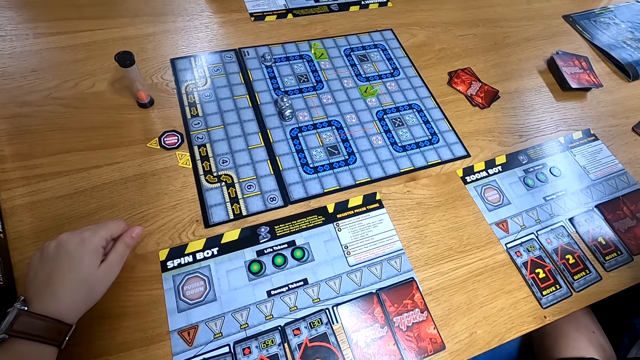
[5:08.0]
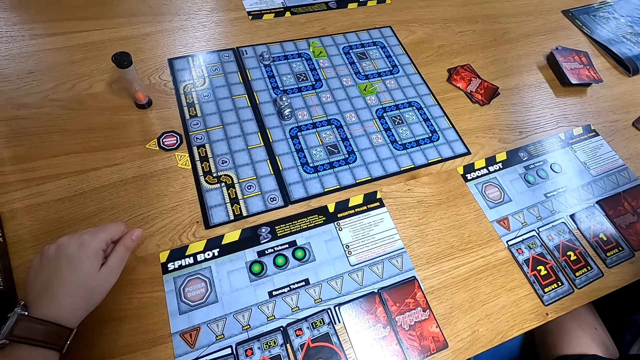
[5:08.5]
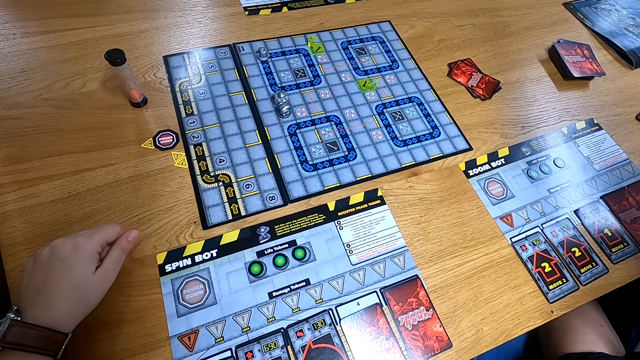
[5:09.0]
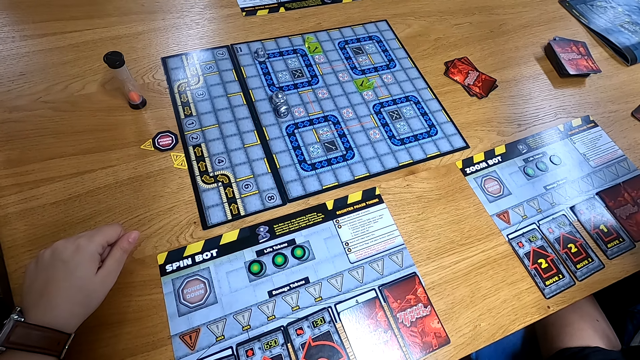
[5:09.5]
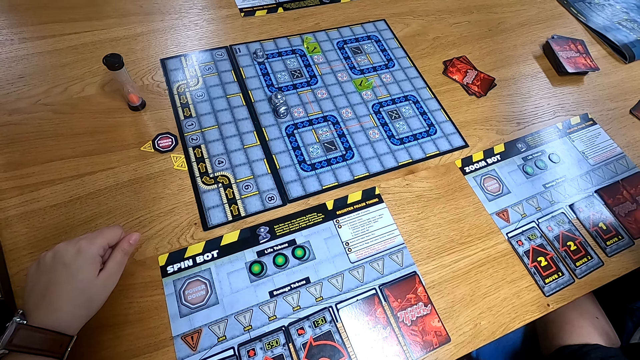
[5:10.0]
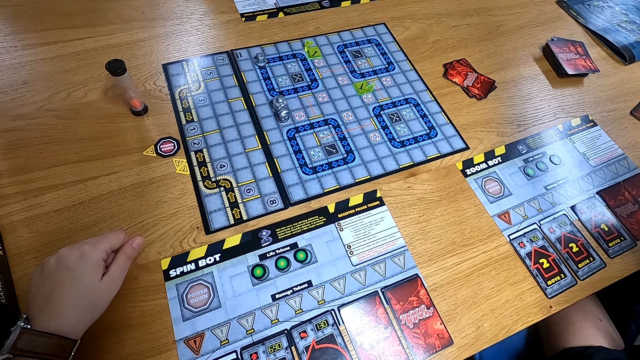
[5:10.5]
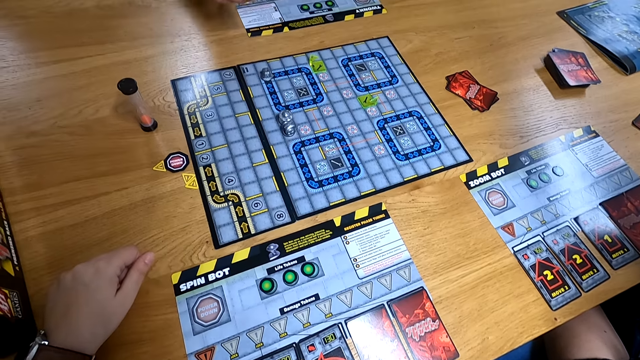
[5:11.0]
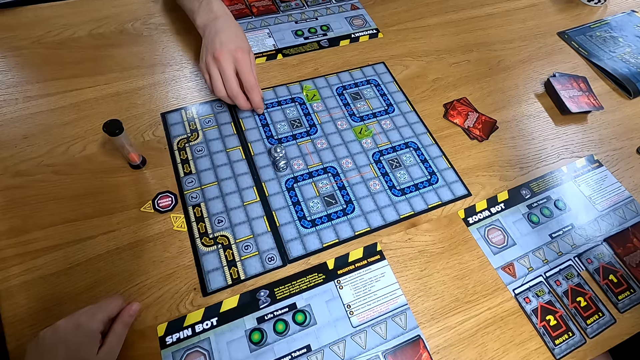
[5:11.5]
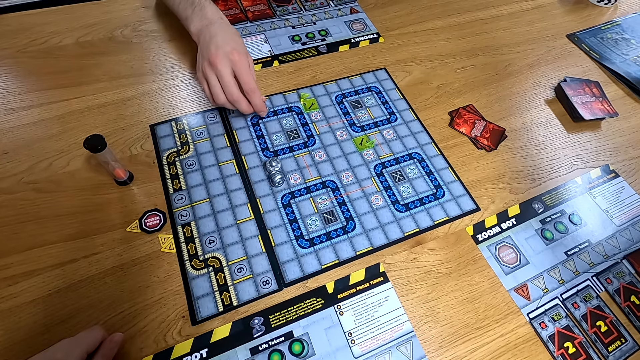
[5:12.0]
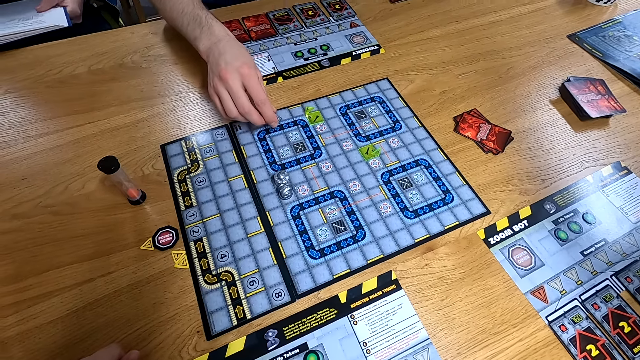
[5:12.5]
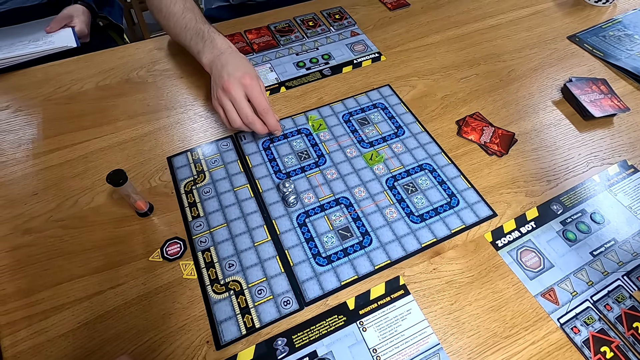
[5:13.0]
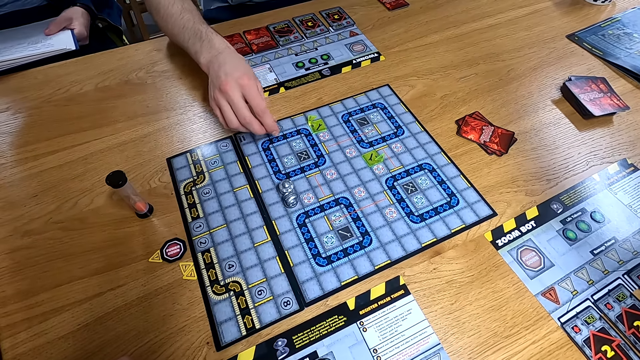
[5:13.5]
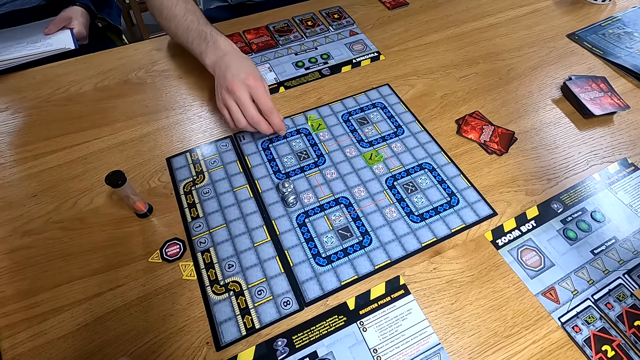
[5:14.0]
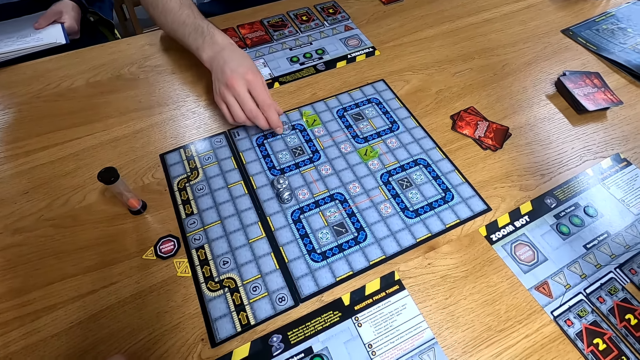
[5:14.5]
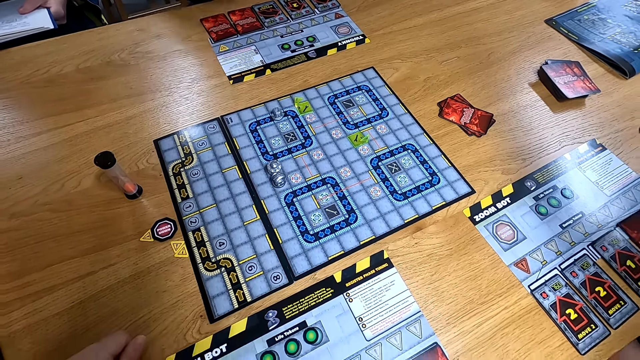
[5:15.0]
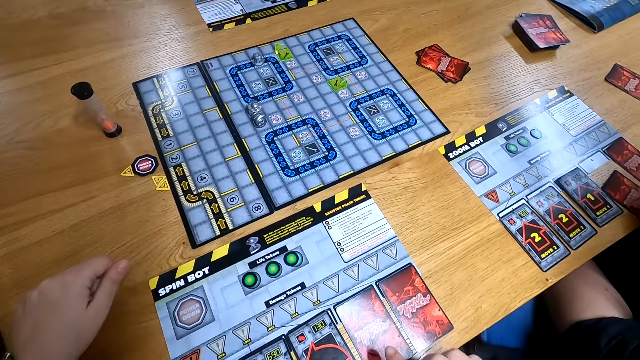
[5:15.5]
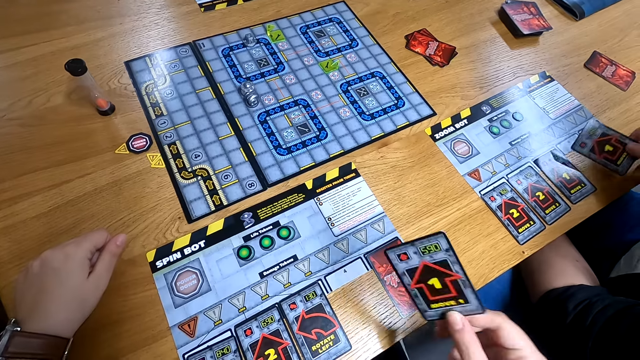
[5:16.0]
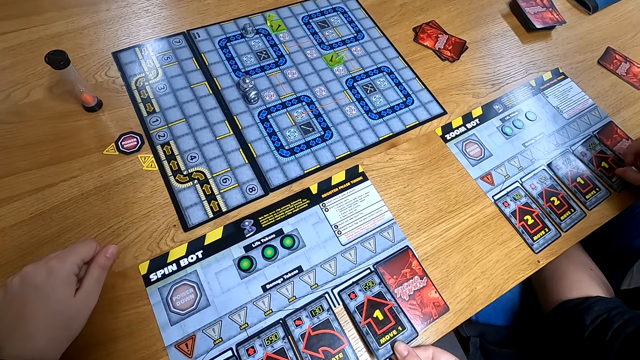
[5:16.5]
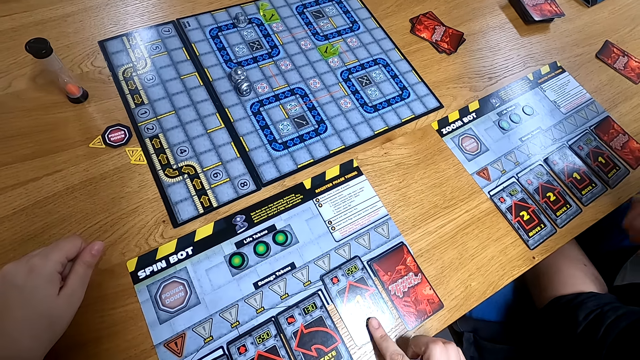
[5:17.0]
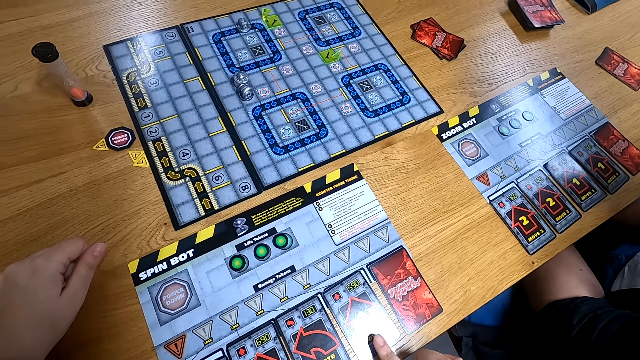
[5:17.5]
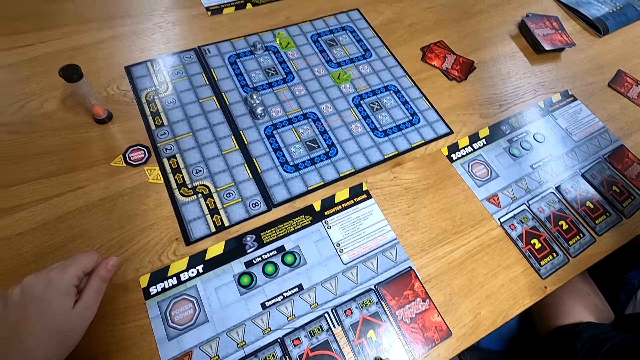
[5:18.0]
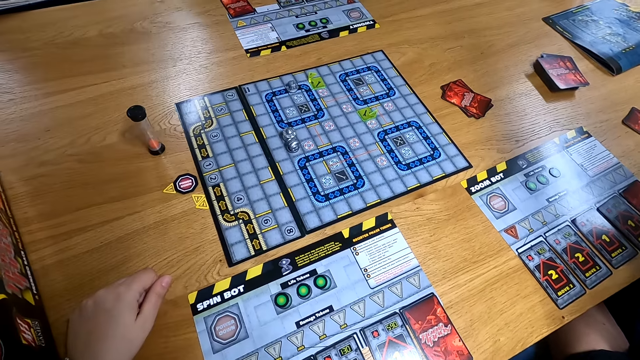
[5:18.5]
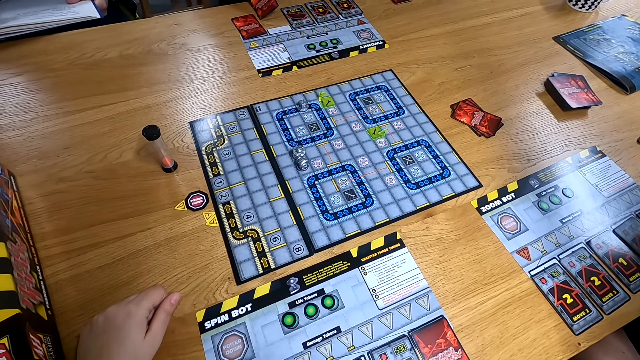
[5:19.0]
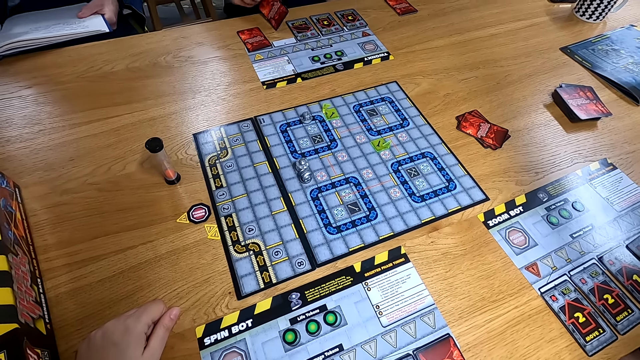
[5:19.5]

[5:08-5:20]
The camera wearer moves a programming card on the player mat with her right hand. The man moves the robot figure on the RoboRally board with his right hand. The person turns a chess on the board. The woman flips a programming card on the player mat with her right hand. The camera wearer flips a programming card on the player mat with her right hand.

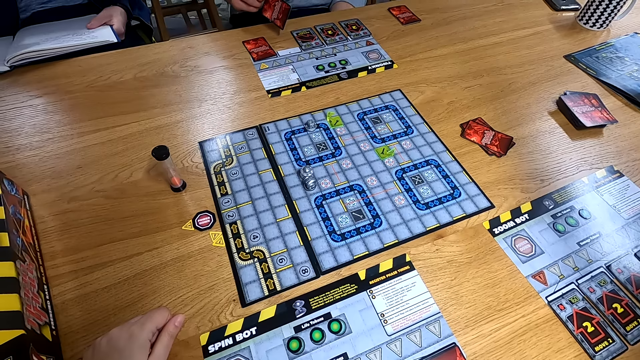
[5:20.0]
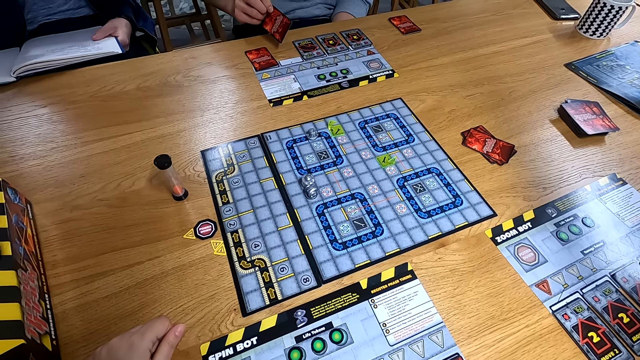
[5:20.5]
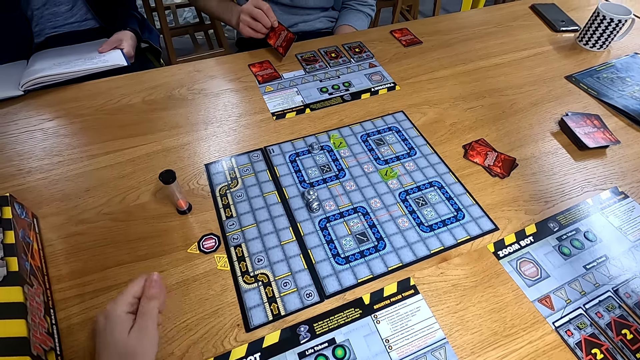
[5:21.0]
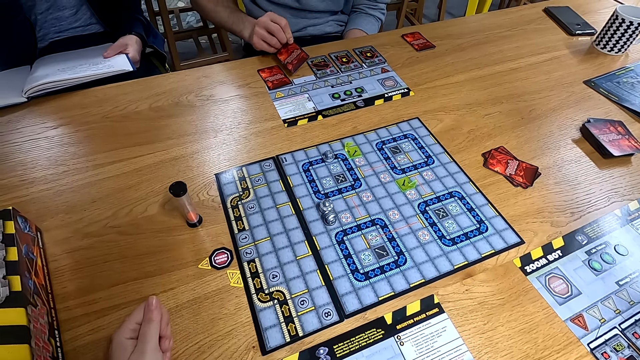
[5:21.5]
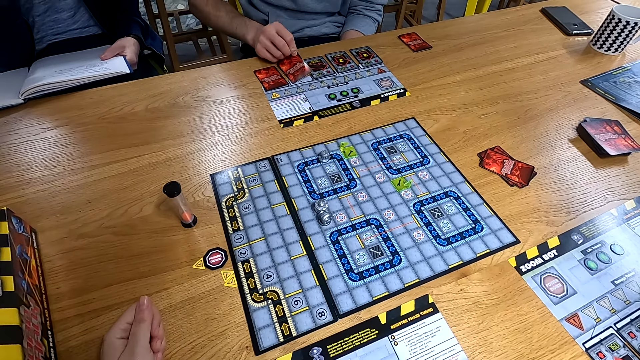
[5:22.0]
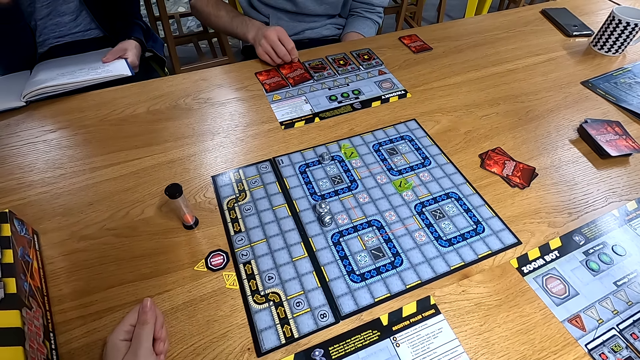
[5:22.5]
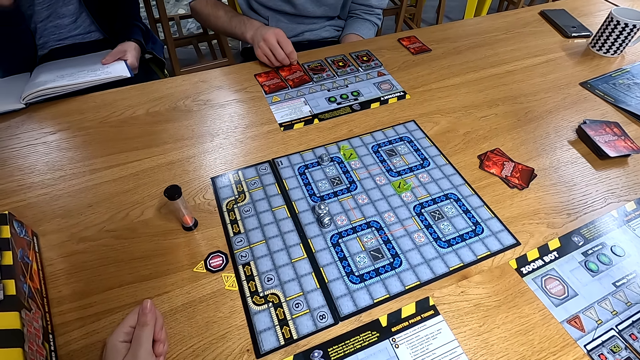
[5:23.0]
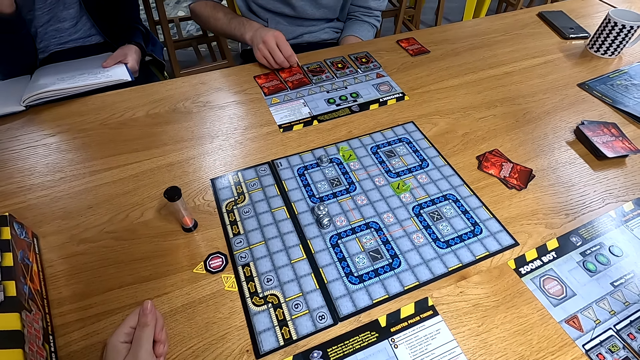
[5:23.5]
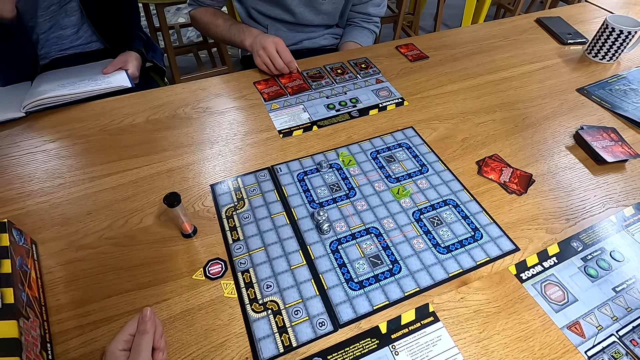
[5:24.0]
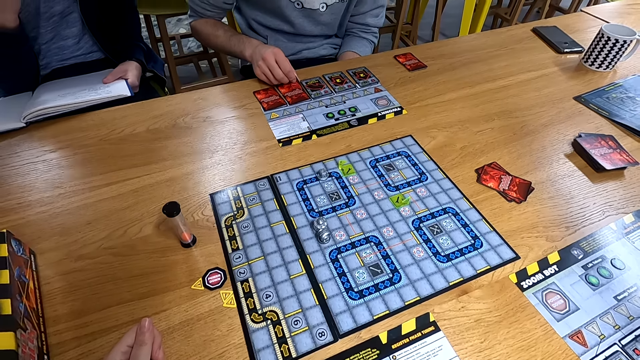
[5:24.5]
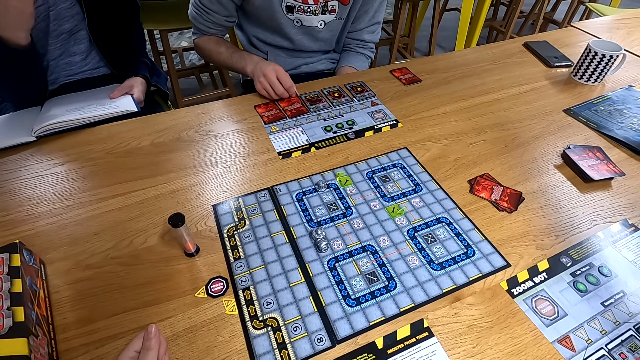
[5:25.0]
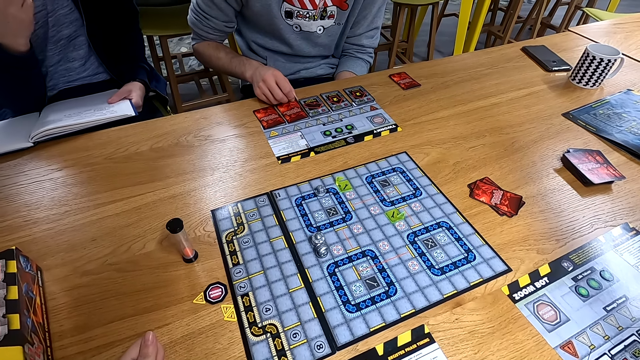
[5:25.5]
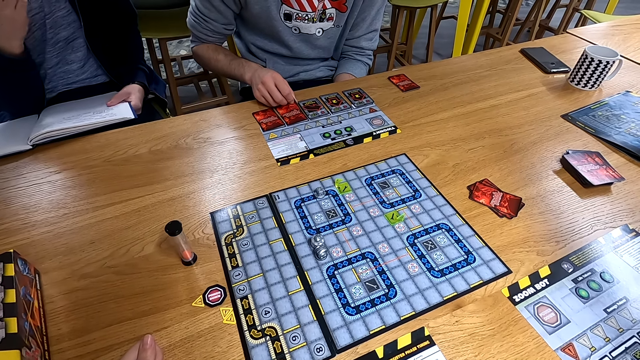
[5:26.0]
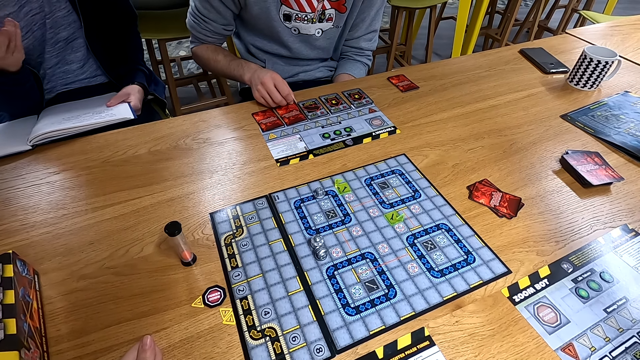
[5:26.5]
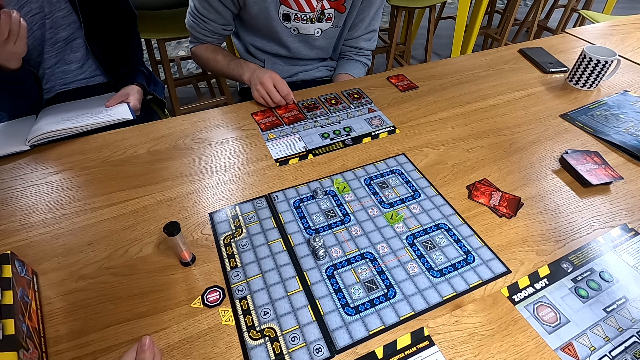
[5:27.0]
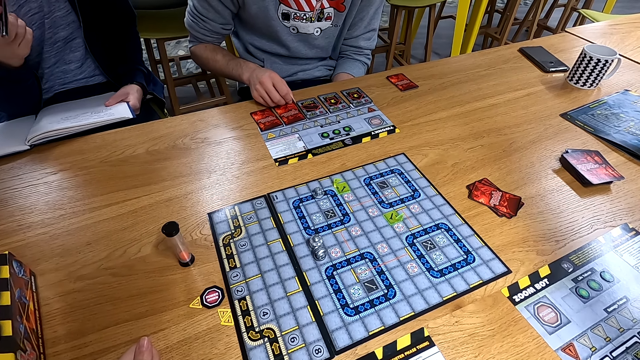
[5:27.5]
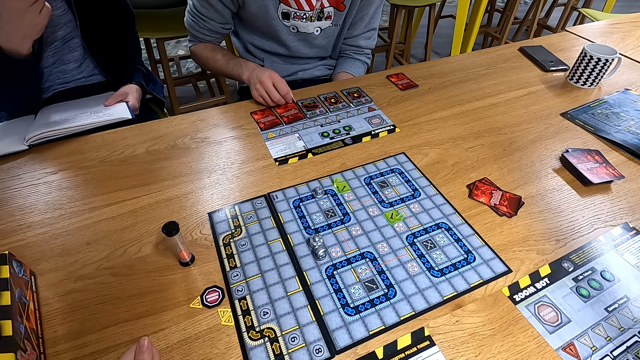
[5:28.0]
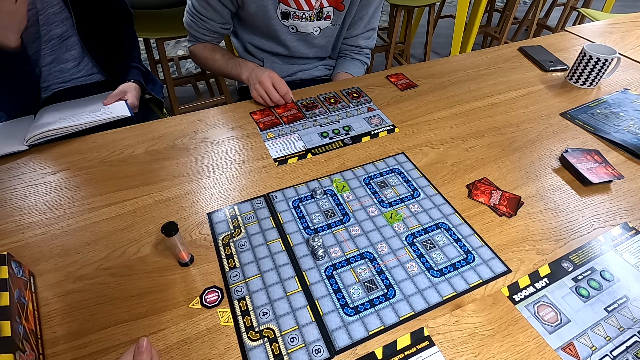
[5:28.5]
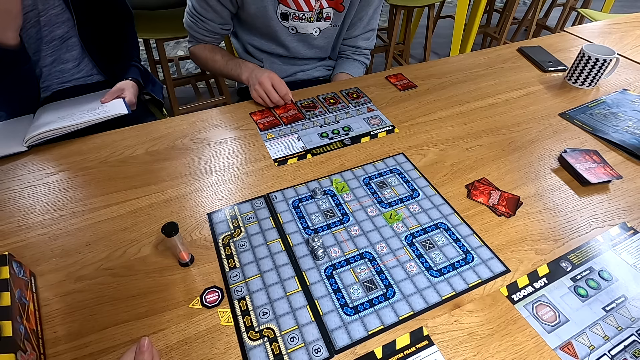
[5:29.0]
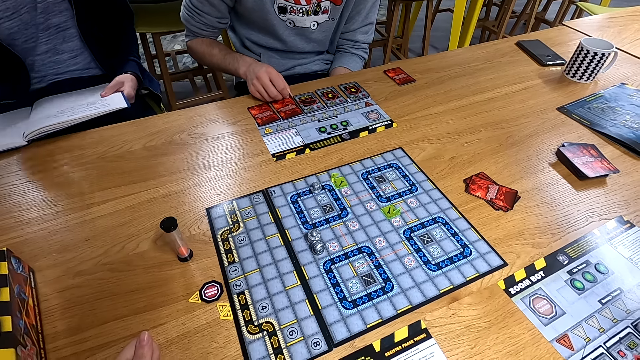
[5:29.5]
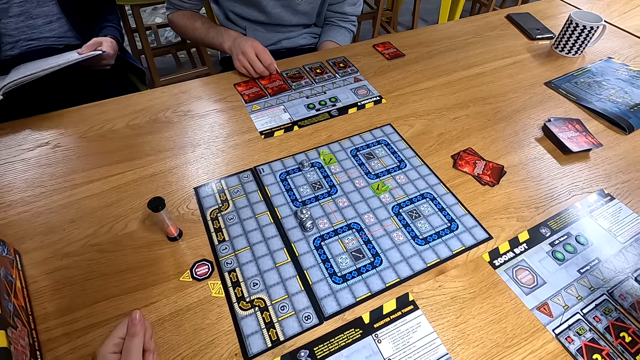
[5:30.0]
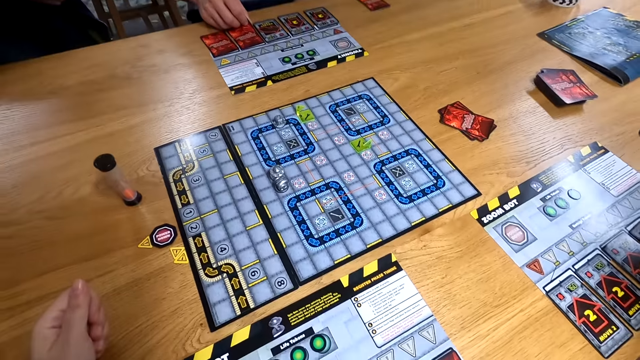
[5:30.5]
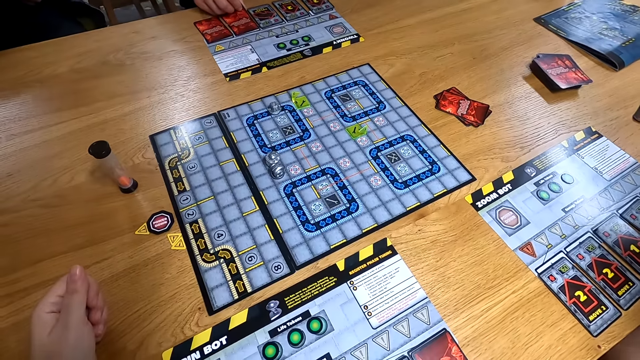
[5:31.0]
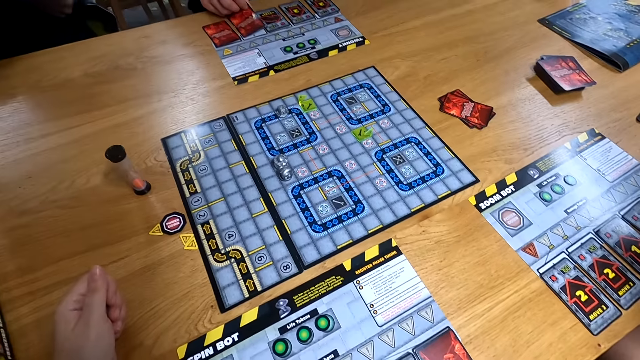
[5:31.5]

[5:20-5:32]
The man drops a programming card on the player mat with his right hand. The person turns a chess on the board. Another person holds a book. The man flips a programming card on the player mat with his right hand.
